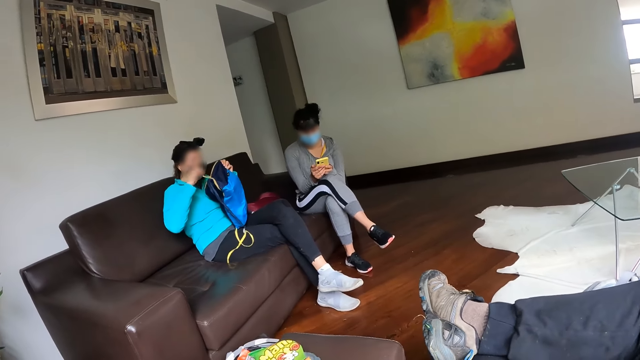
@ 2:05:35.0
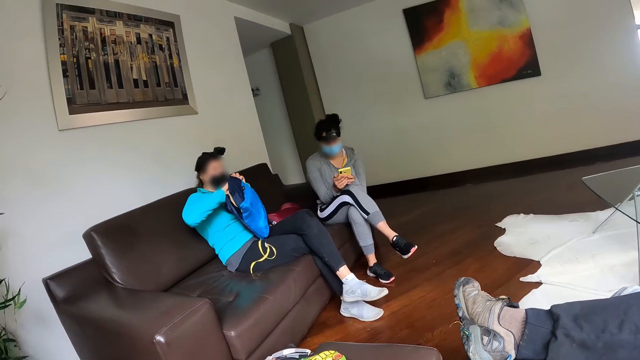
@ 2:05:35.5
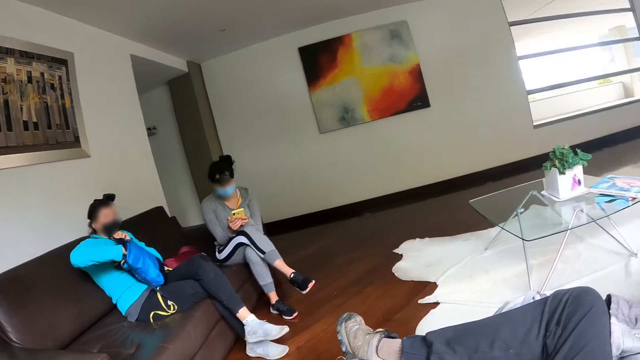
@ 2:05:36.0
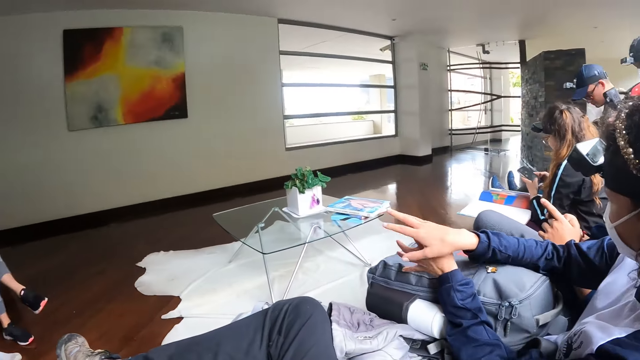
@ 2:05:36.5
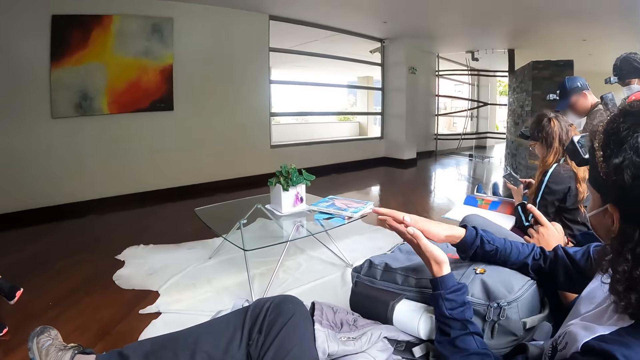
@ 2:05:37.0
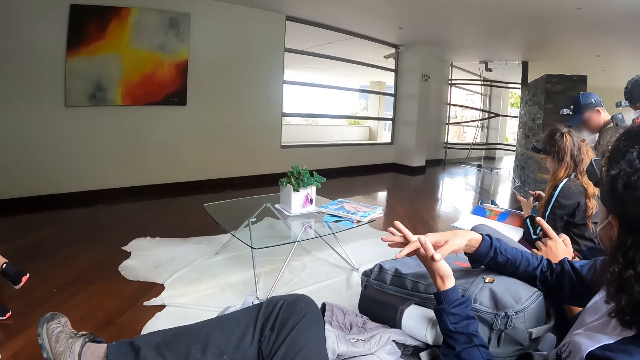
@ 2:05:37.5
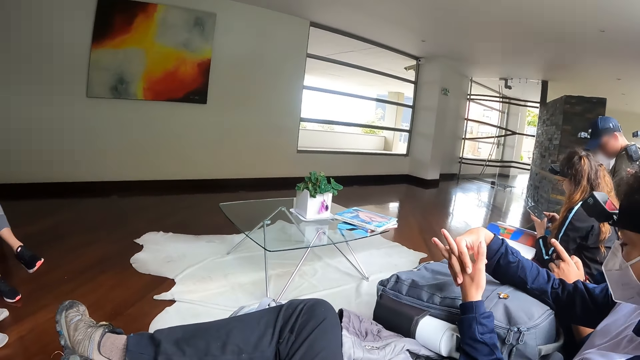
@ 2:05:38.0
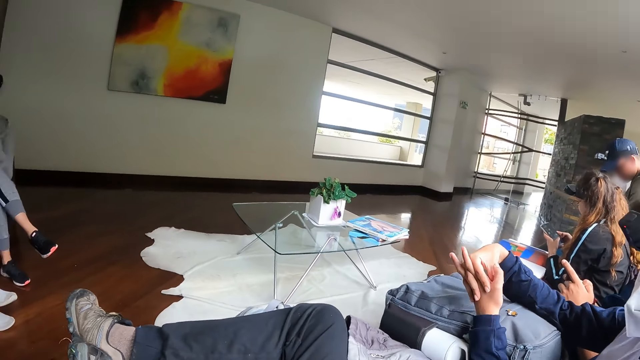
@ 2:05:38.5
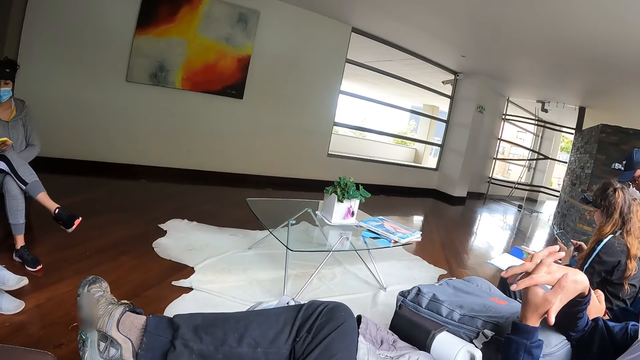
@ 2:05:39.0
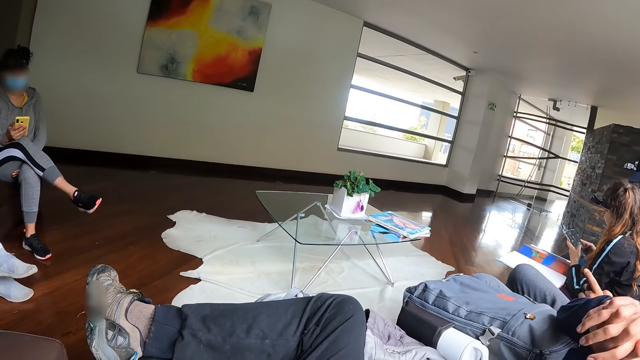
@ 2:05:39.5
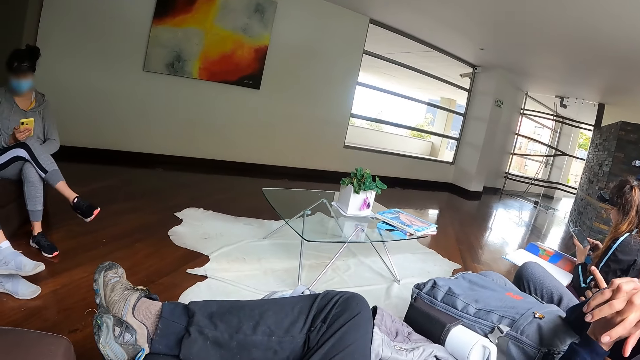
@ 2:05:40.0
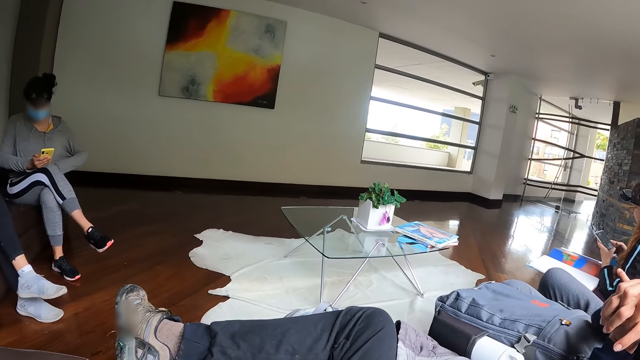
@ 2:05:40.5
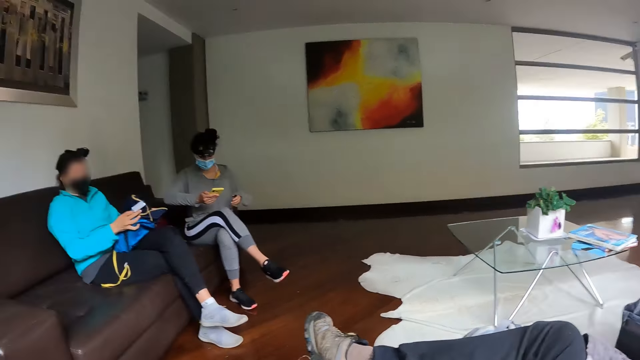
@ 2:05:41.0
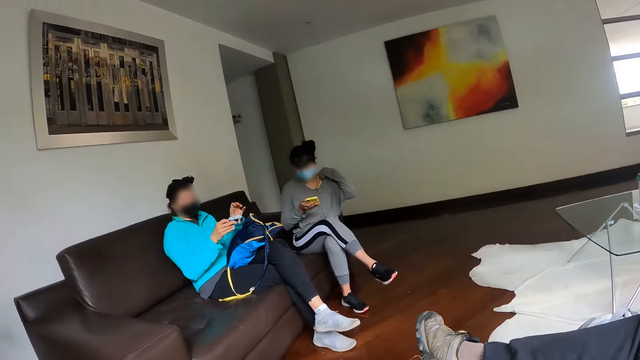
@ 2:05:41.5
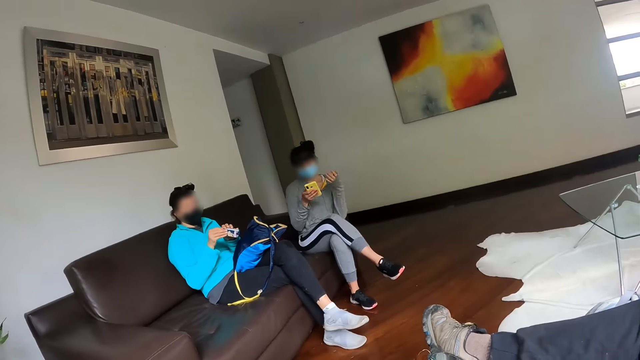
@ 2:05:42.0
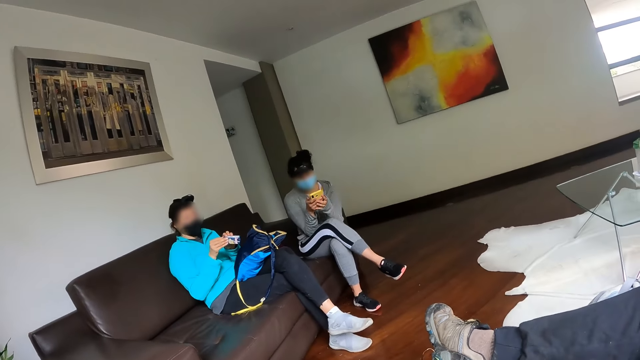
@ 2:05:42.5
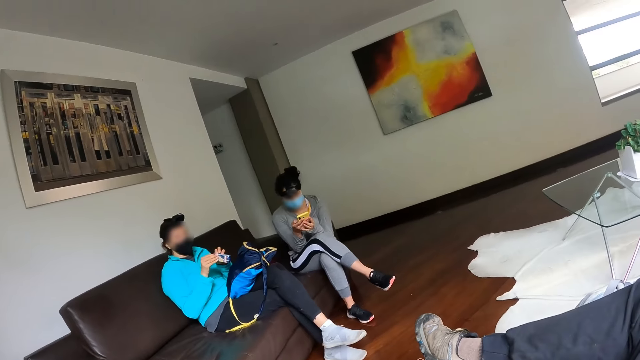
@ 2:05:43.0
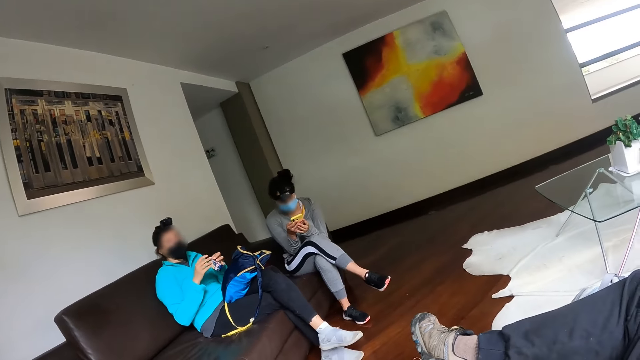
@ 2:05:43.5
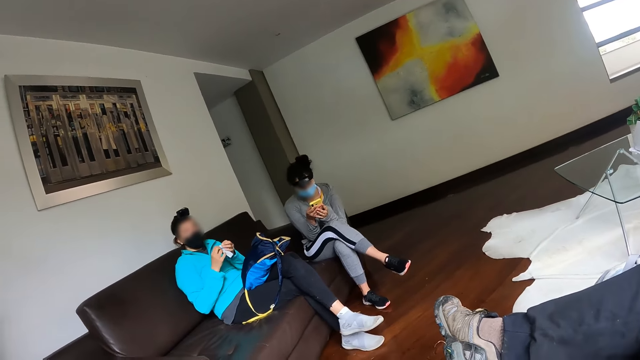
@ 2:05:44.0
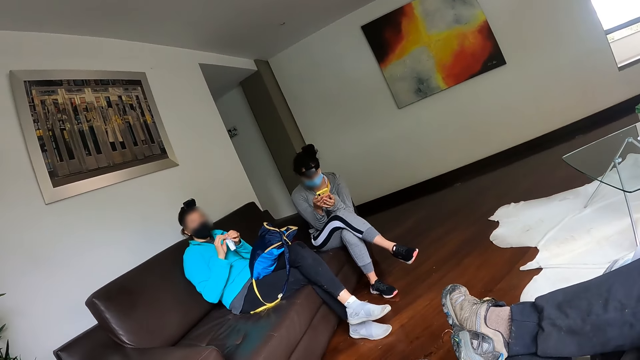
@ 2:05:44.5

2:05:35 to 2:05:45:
The woman puts her right hand into the bag. The camera wearer looks to his right. The woman picks up a pack of biscuits from the bag with her right hand. The camera wearer looks to his left. The woman opens the pack of biscuits with her hands.

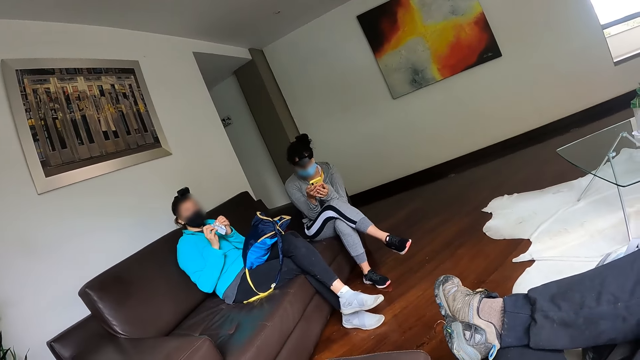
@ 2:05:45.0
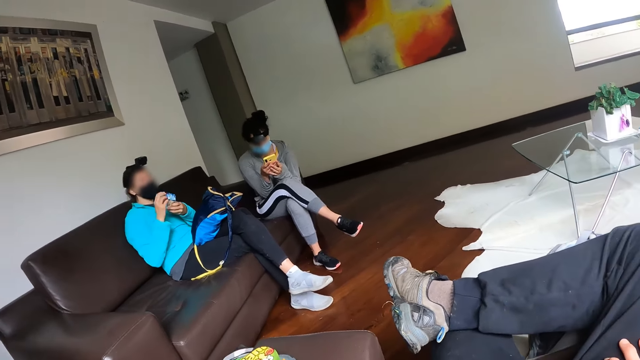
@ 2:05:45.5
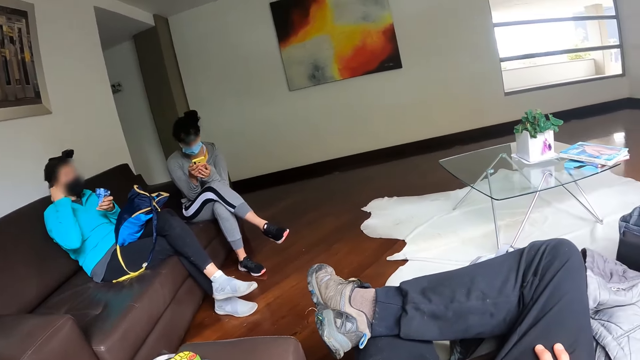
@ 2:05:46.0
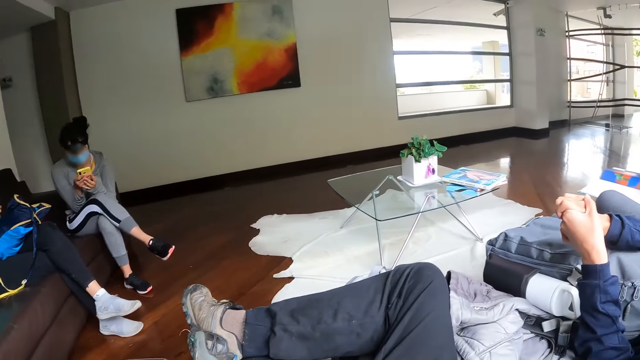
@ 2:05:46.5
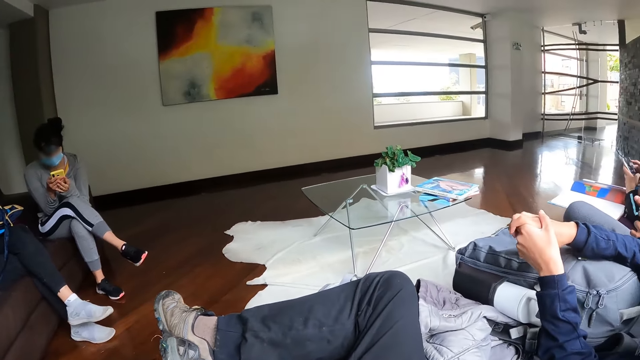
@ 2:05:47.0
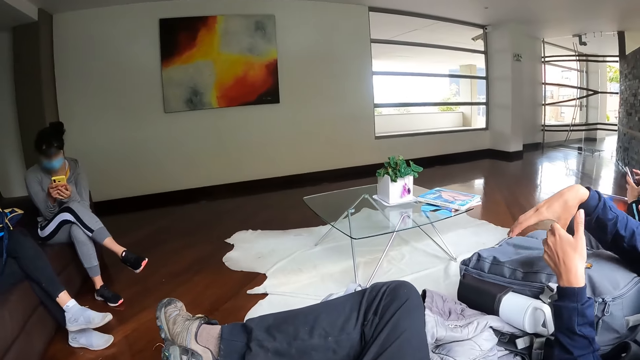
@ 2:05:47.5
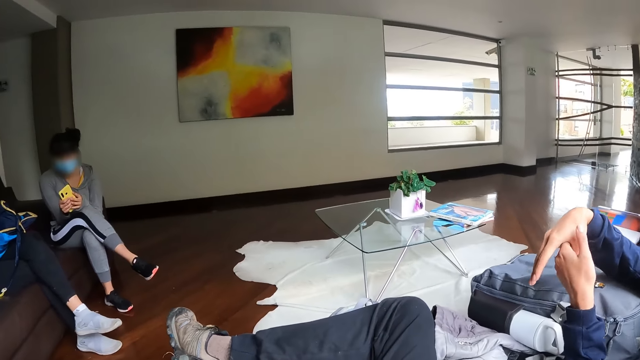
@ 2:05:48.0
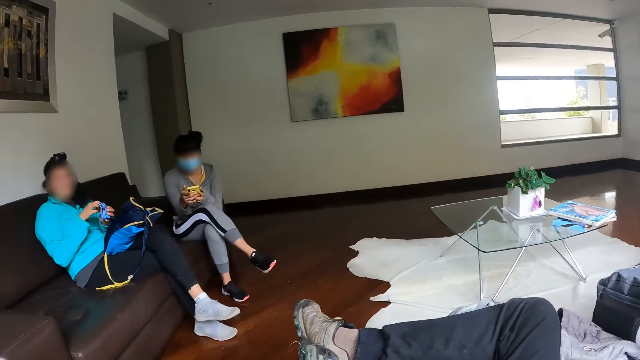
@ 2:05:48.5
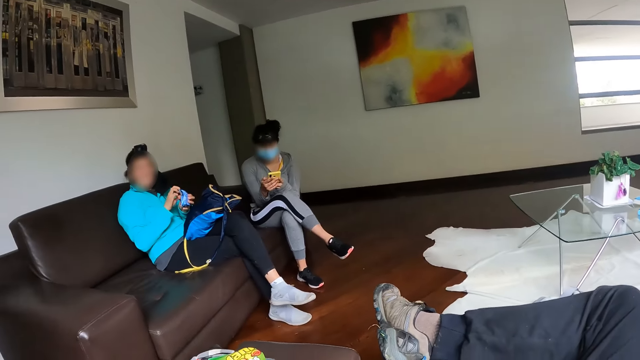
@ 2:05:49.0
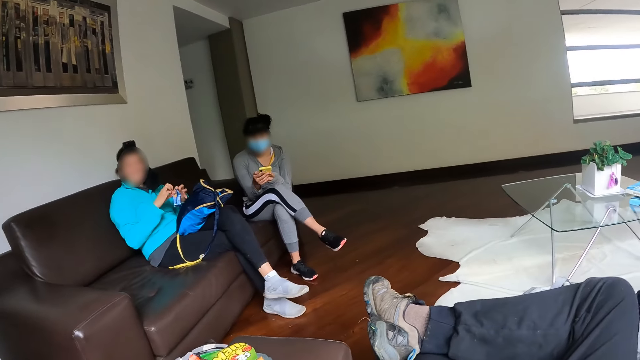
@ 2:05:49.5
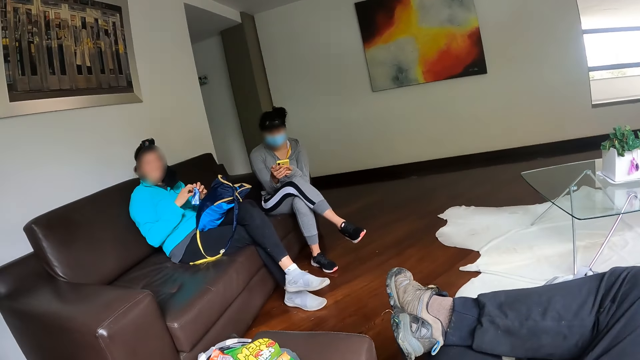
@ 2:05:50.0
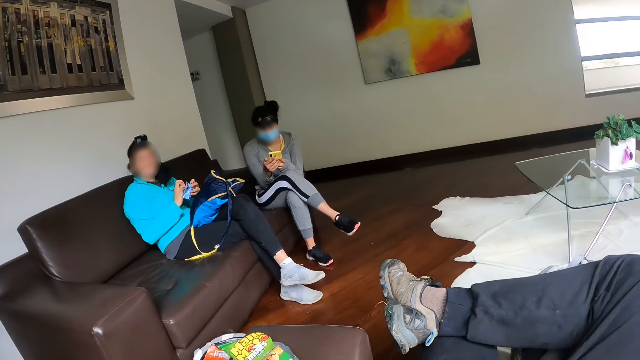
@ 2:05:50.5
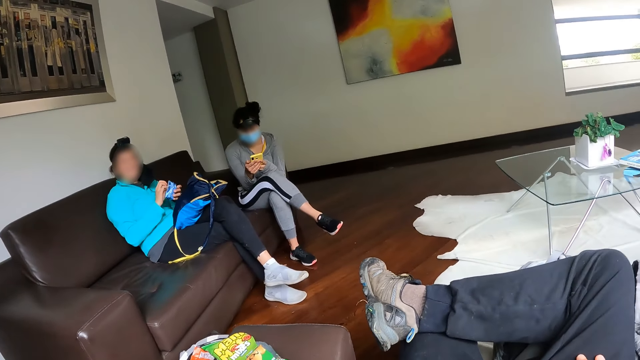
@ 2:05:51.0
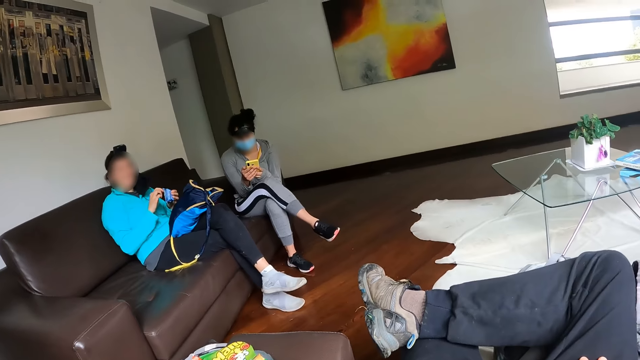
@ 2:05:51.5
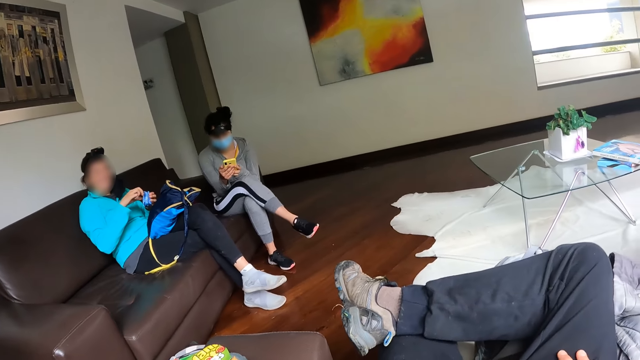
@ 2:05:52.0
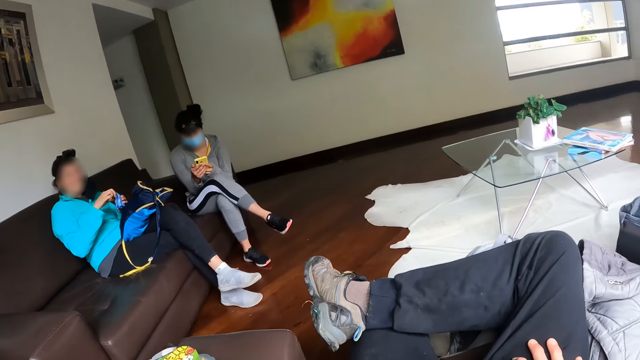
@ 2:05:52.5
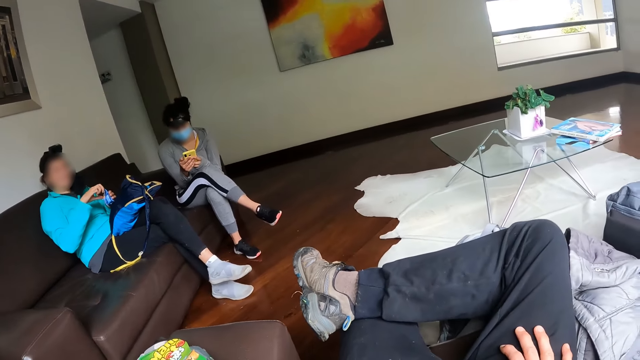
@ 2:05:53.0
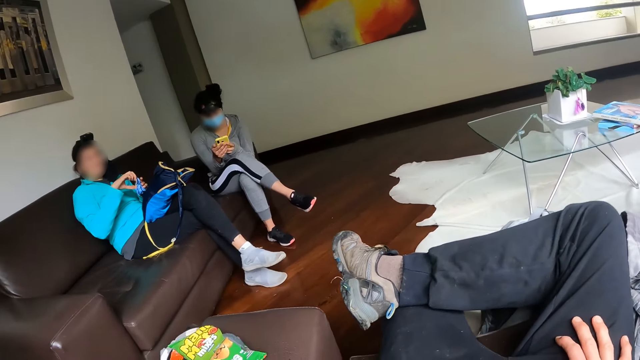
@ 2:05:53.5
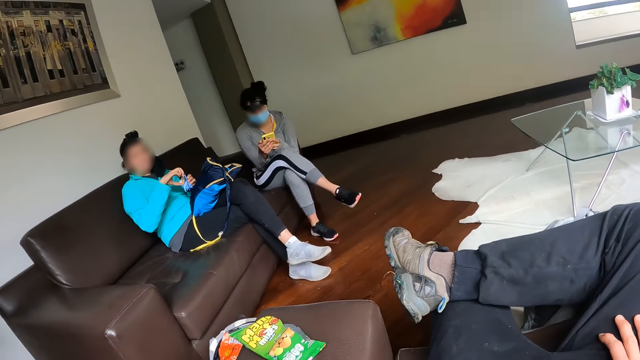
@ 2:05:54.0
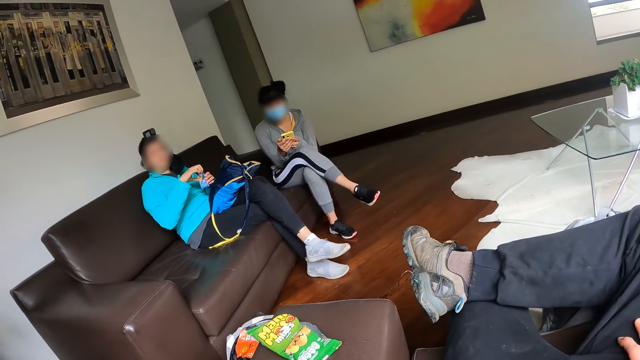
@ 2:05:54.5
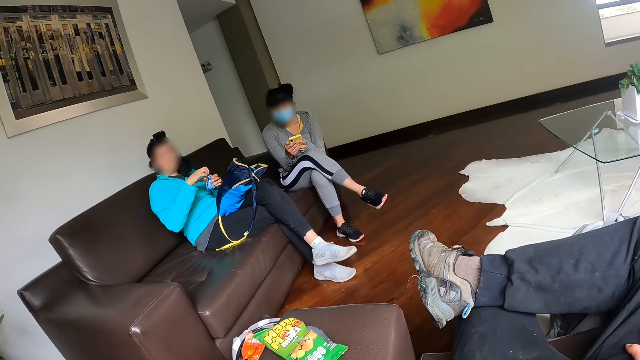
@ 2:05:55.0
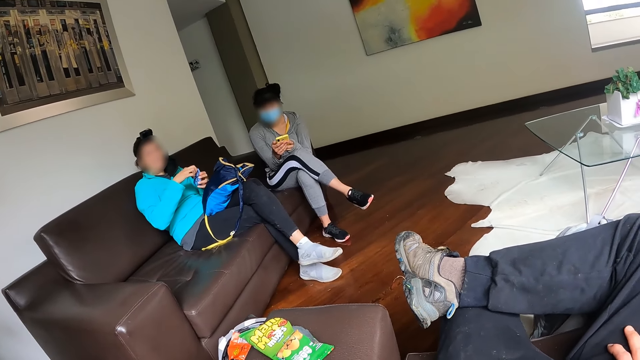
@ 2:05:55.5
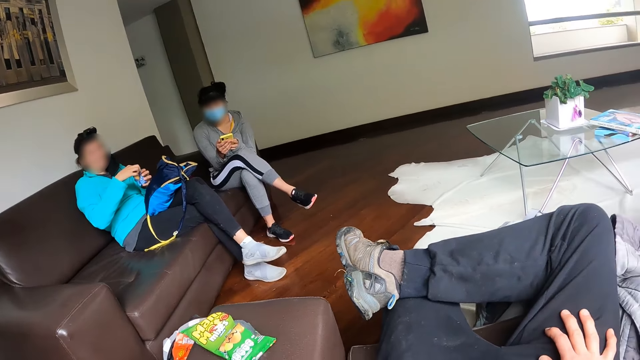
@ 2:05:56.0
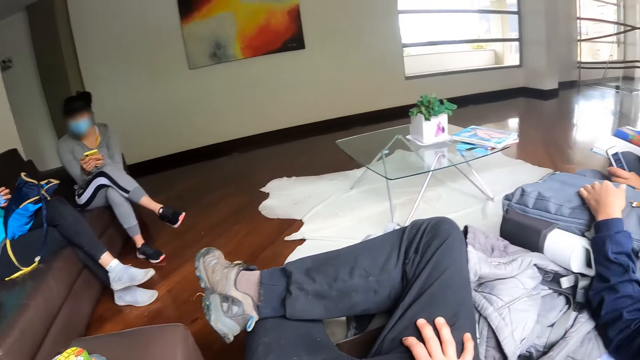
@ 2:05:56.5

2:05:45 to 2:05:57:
The woman releases the facemask from her right ear with her right hand. The camera wearer looks to his right. He looks to his left. The woman opens the pack of biscuits with her hands. The camera wearer nods his head. He looks to his left.
